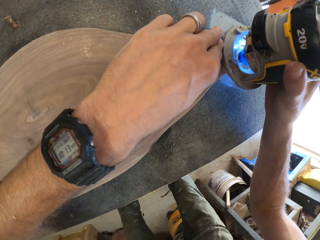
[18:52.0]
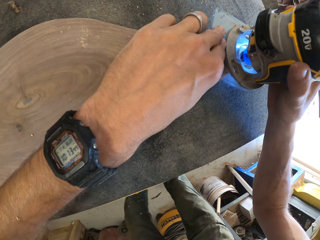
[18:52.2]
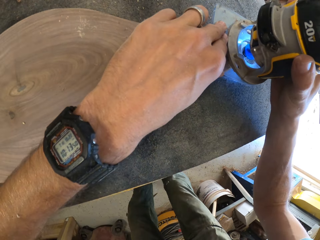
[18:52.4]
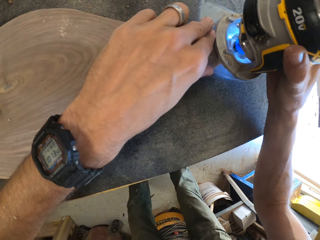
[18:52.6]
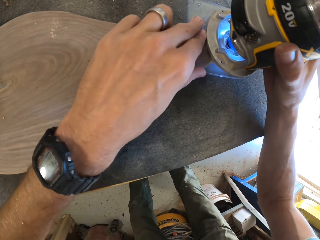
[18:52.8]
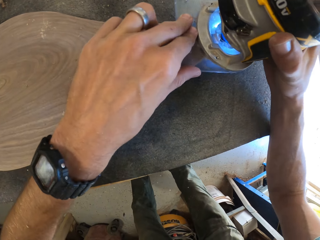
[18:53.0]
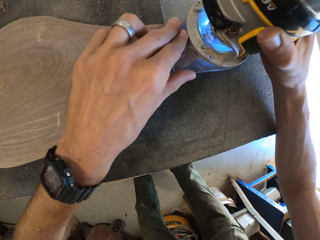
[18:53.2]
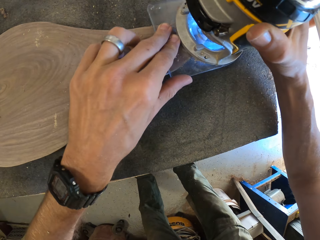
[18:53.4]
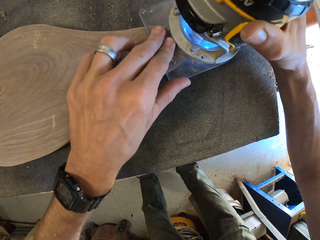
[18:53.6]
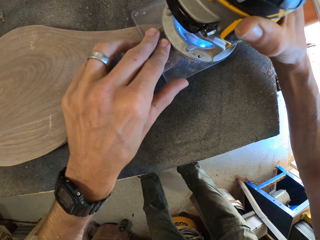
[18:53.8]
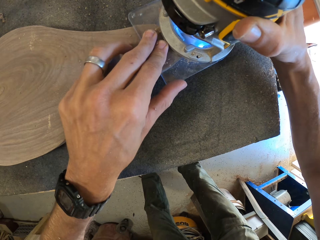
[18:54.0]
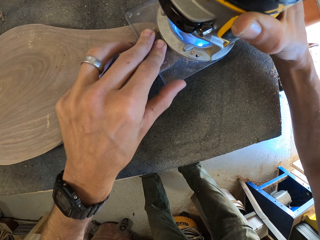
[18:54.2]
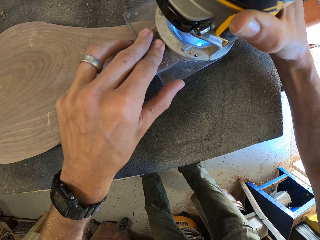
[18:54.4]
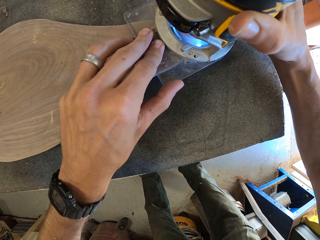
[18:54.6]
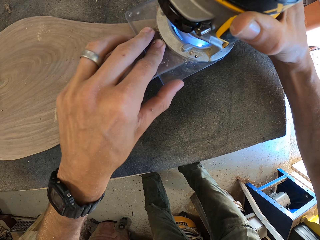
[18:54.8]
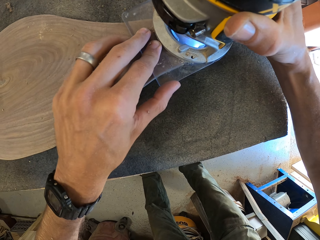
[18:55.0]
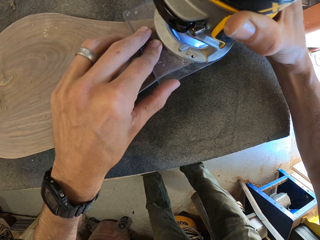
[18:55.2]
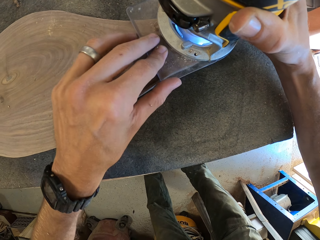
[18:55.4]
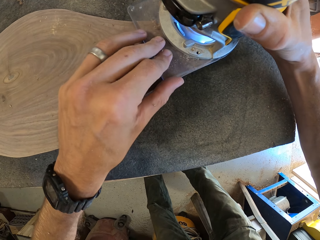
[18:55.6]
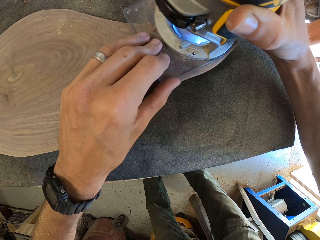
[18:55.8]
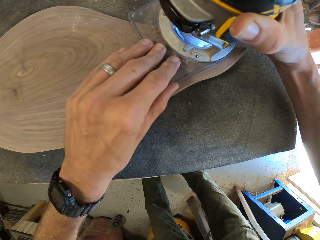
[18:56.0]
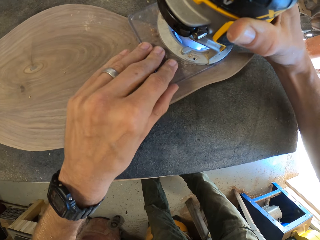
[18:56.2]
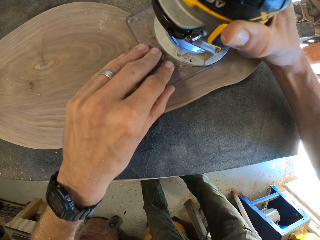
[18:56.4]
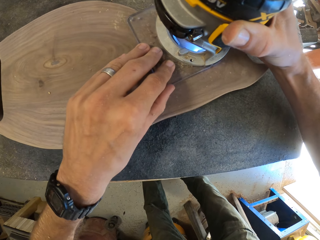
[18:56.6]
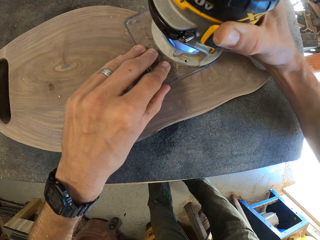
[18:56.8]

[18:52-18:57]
The camera wearer trims the edges of the piece of wood with the compact router with both hands.

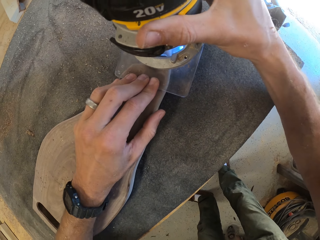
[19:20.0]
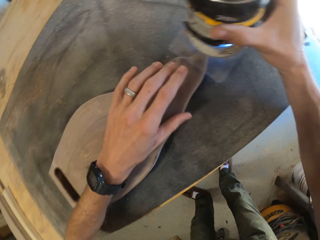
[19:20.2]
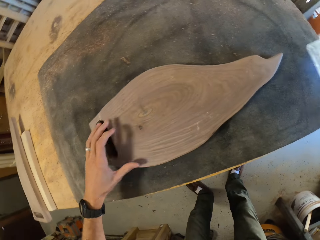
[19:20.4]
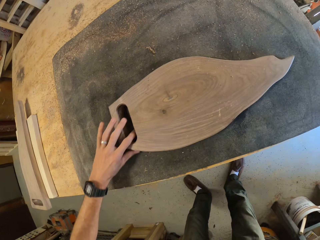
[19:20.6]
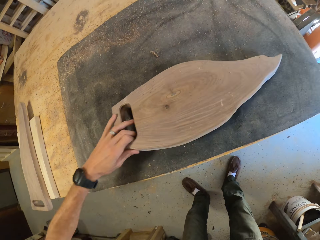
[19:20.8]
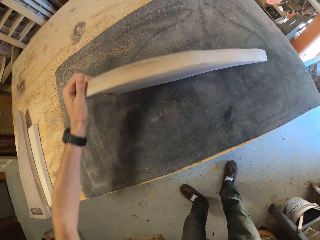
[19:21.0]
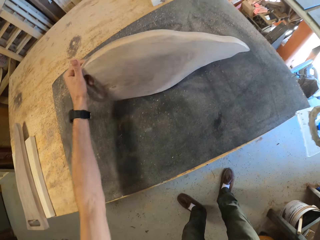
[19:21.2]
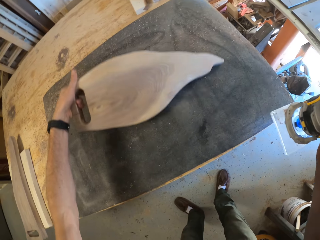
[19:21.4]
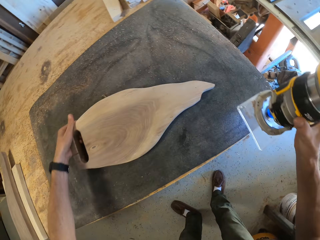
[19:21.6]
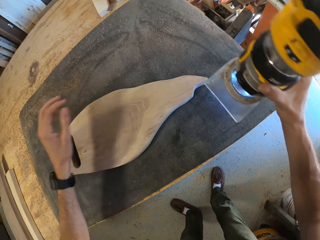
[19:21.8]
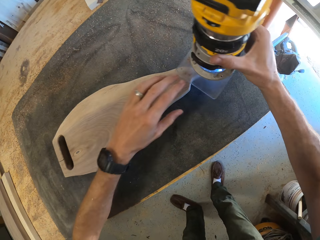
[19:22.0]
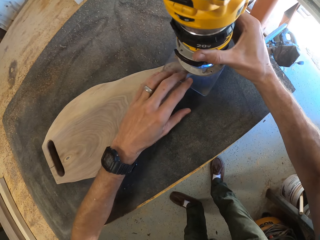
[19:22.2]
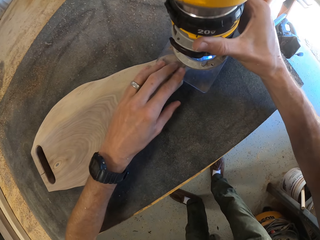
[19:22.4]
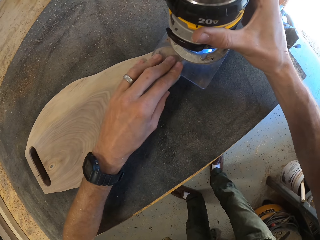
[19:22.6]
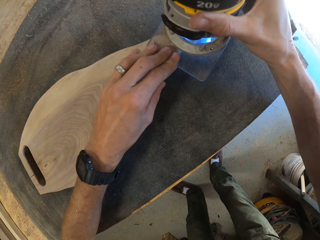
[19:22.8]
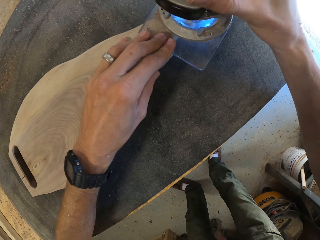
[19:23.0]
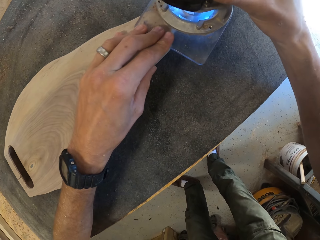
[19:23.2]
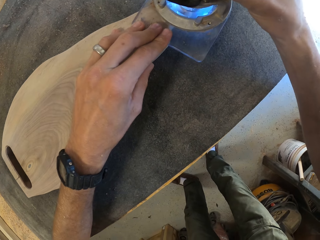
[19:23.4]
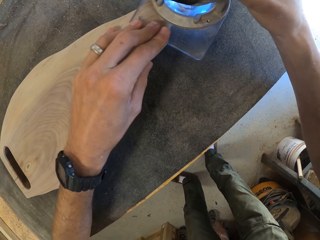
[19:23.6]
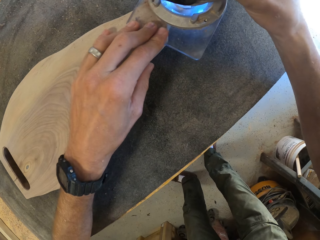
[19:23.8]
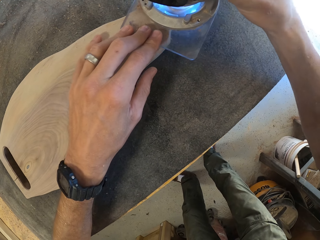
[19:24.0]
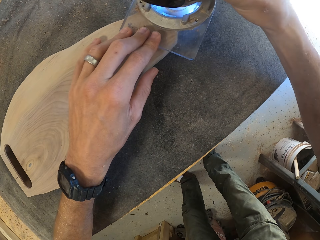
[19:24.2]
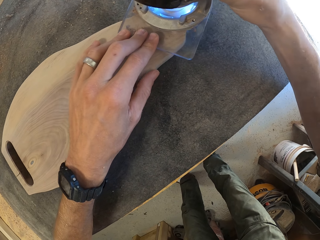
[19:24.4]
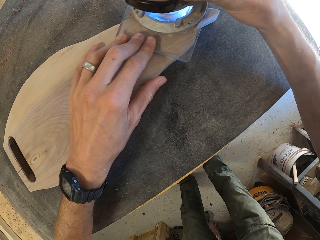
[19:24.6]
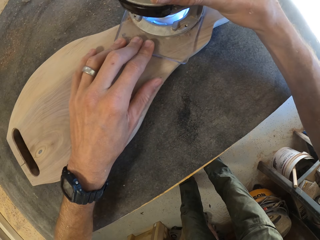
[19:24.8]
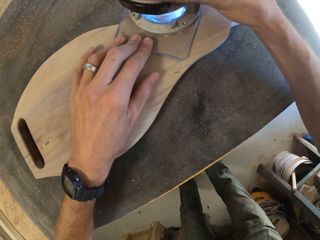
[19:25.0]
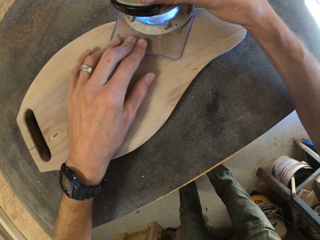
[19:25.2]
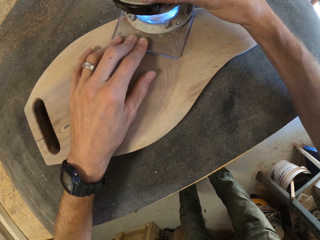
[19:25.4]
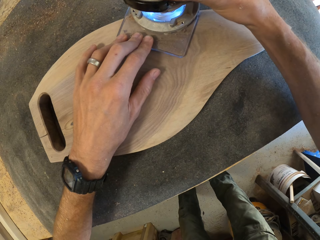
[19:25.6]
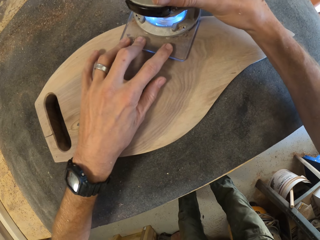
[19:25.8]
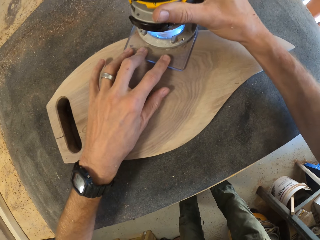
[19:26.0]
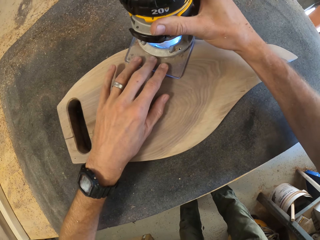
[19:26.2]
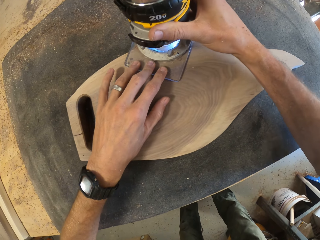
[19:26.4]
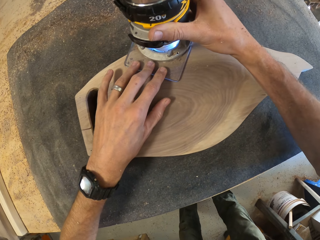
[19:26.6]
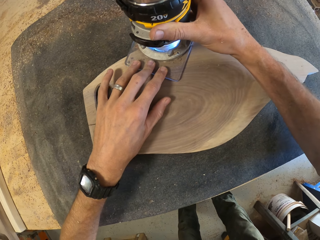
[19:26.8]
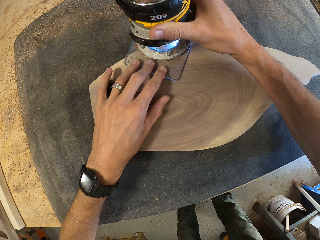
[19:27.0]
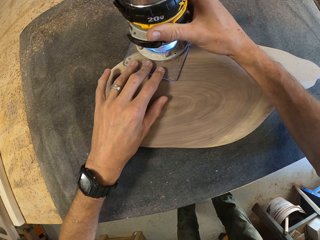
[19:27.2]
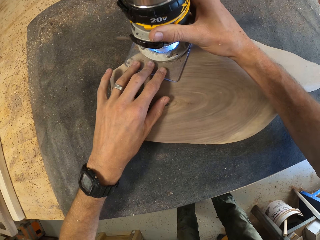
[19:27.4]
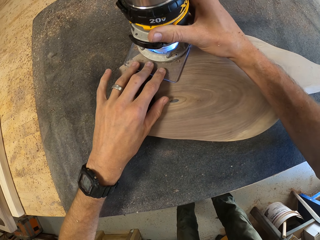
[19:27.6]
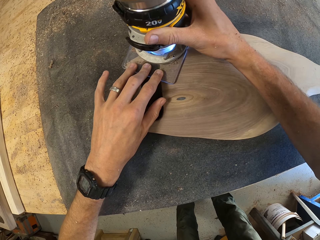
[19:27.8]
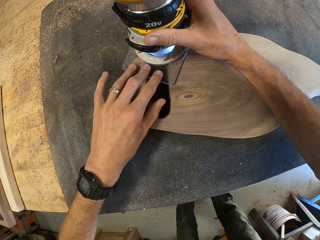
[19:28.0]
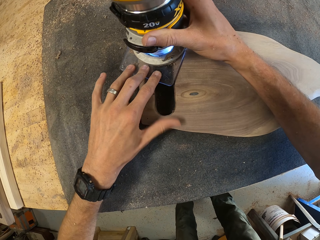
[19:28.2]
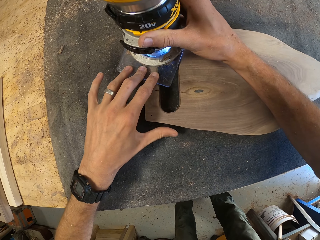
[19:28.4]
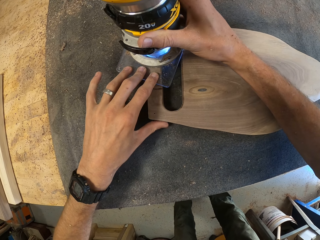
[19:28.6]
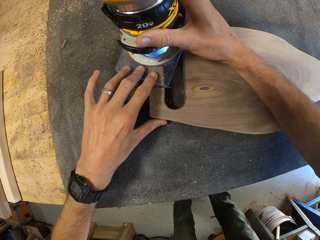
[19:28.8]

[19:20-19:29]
The camera wearer turns over the piece of wood on the table with his left hand. He smoothens the piece of wood with a wood router. He trims the edges of the piece of wood with the compact router with both hands.

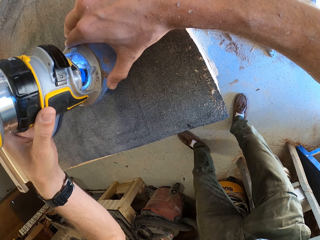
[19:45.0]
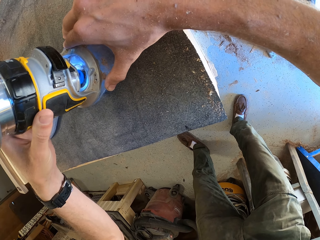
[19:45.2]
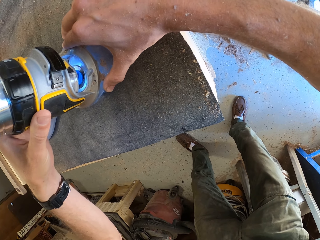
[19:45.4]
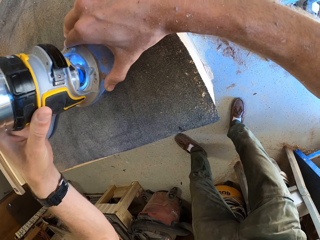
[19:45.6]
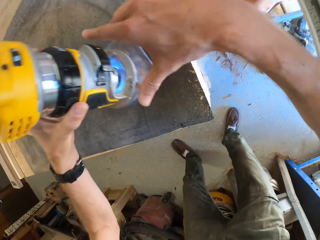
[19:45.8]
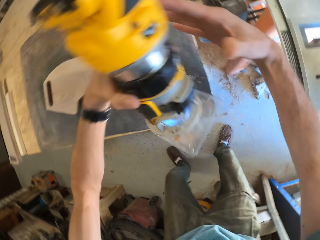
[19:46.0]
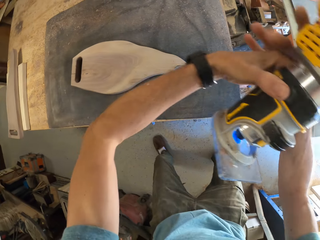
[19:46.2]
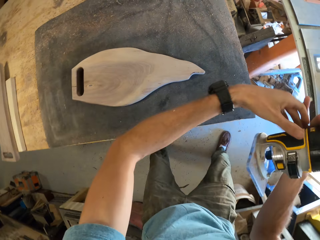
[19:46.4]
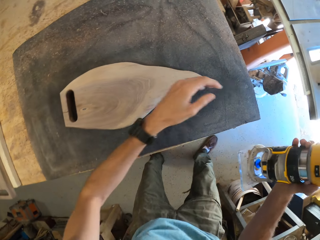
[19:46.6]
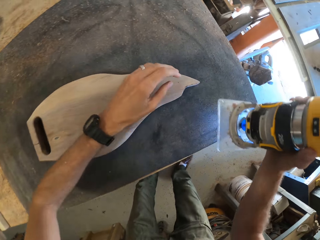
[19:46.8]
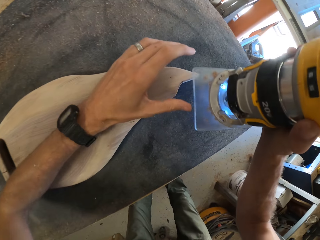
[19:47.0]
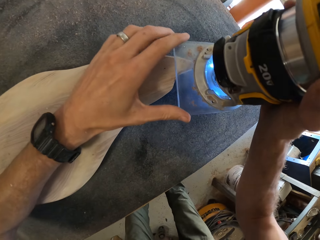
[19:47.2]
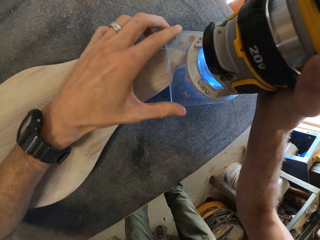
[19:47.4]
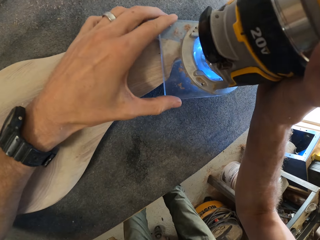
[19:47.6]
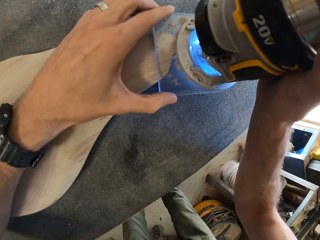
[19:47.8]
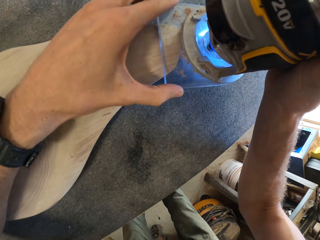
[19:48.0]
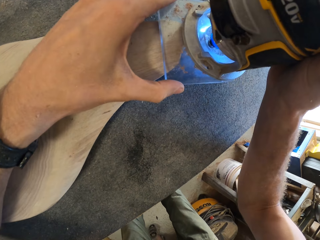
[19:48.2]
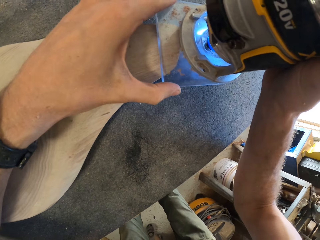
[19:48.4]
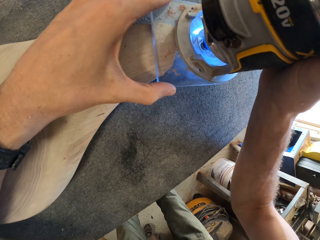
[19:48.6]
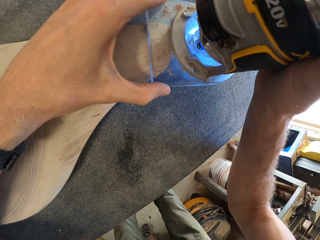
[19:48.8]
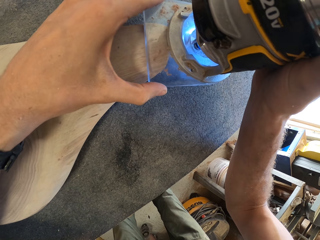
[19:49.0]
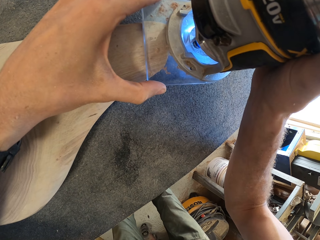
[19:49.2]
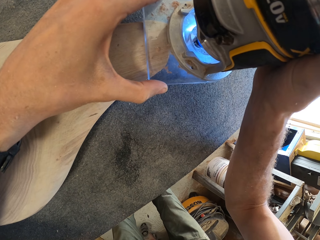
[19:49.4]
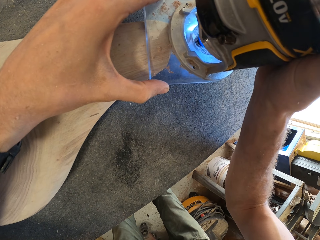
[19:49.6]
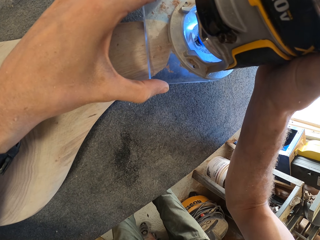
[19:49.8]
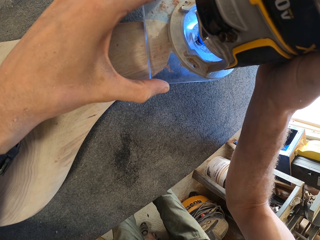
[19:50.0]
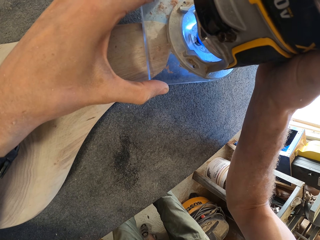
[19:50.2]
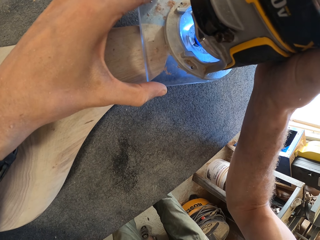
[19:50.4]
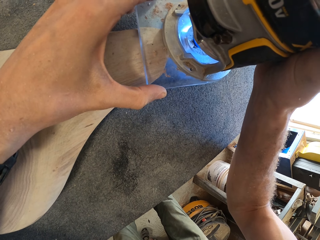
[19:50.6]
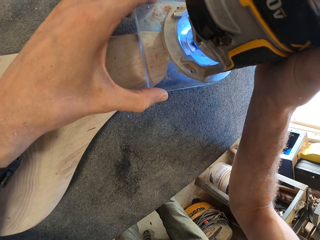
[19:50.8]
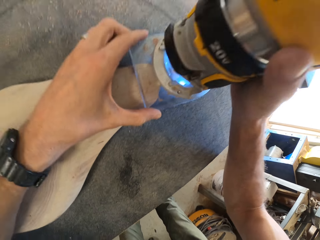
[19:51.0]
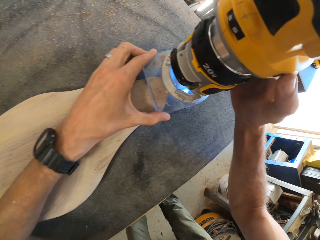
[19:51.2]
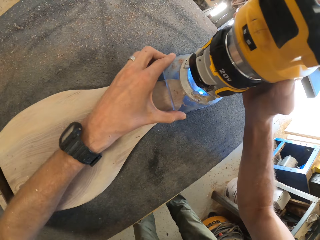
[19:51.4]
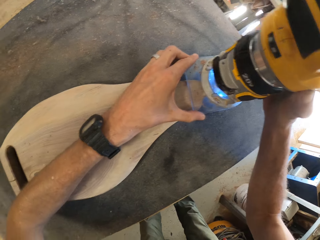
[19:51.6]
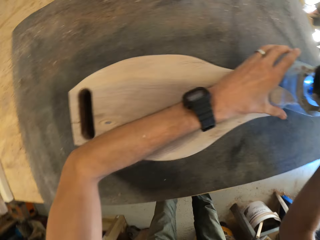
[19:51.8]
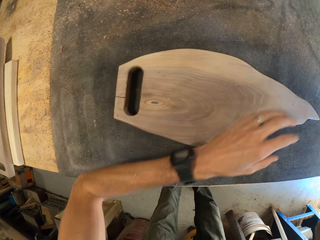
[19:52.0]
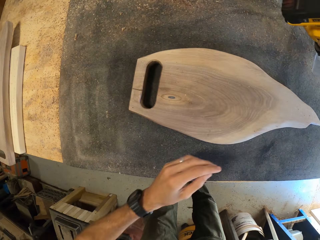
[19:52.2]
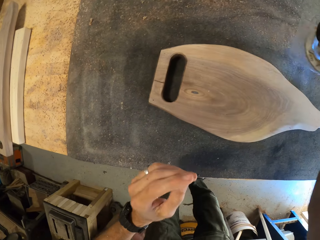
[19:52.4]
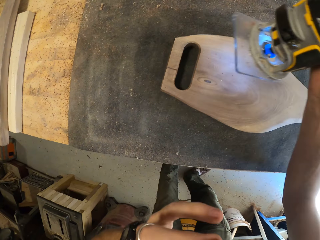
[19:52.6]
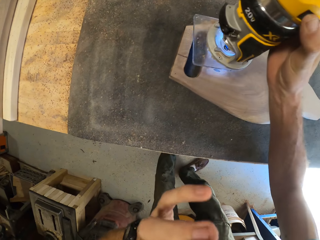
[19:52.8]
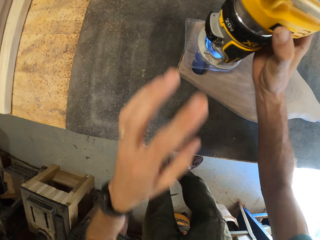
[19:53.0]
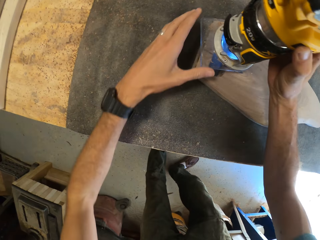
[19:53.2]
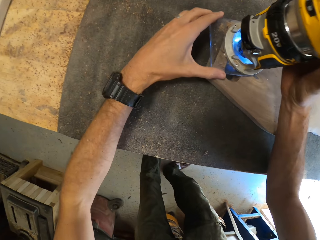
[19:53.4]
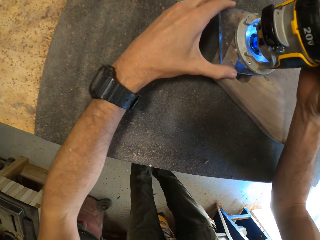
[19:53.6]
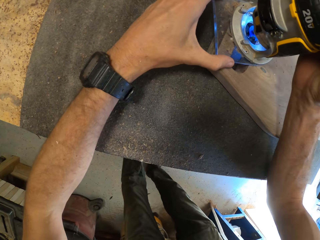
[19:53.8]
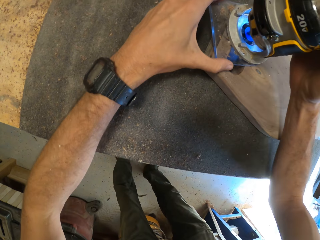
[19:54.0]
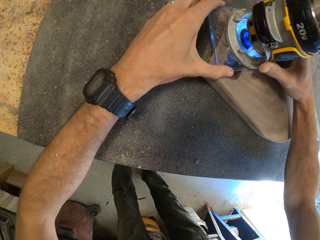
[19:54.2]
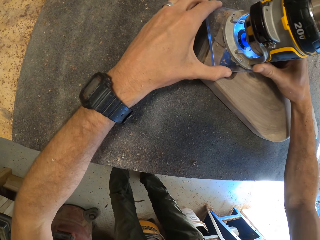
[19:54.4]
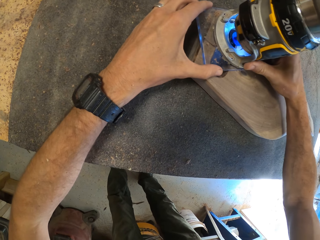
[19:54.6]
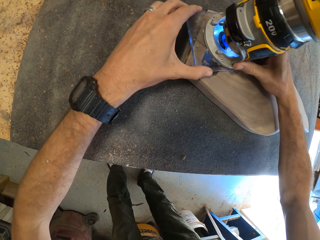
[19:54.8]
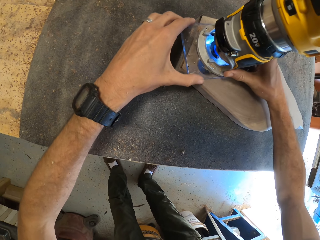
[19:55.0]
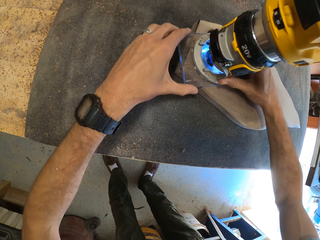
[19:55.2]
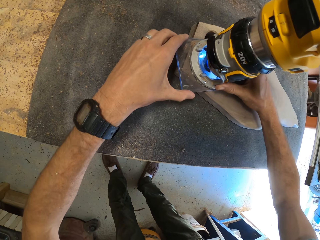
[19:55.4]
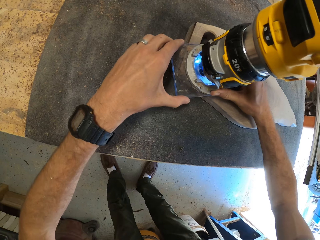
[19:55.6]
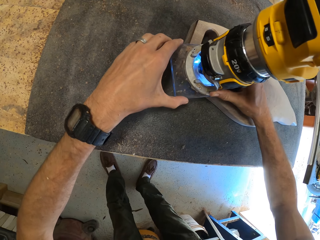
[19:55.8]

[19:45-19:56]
The camera wearer holds the compact router with his right hand. He trims the edges of the piece of wood with the compact router with both hands.
